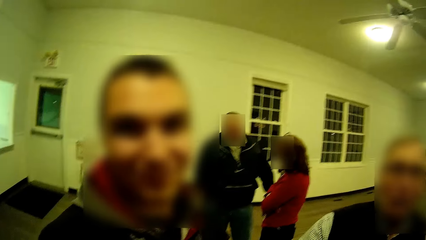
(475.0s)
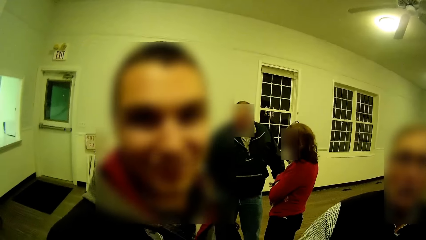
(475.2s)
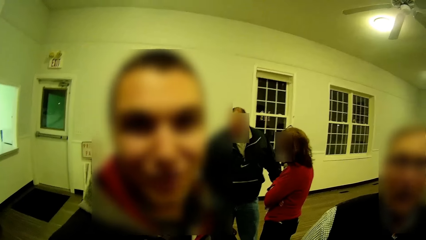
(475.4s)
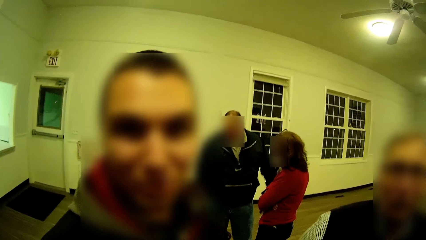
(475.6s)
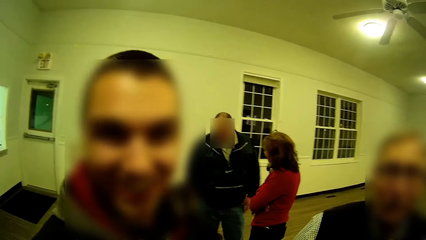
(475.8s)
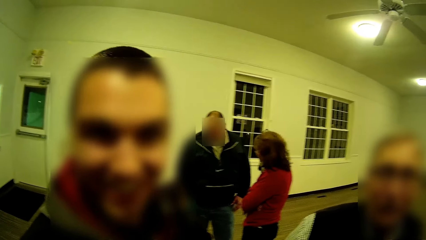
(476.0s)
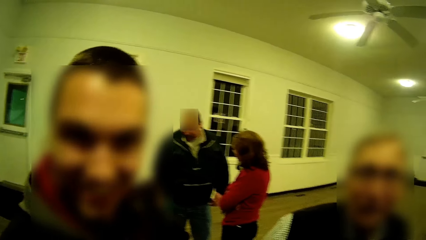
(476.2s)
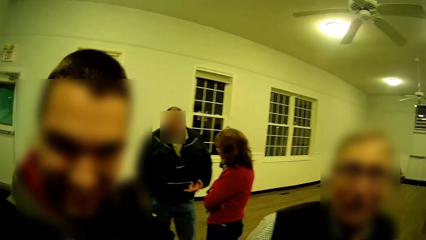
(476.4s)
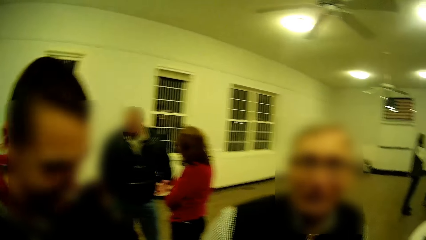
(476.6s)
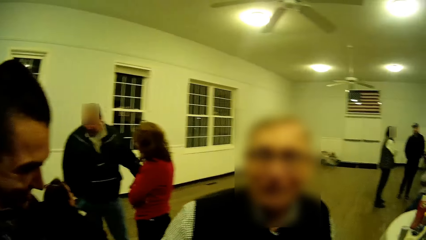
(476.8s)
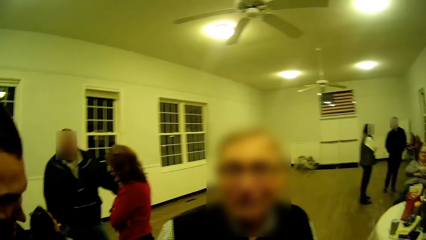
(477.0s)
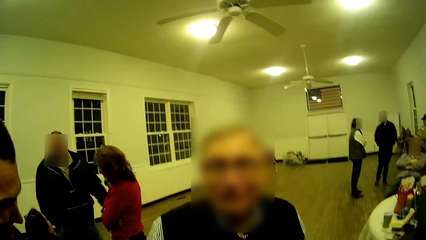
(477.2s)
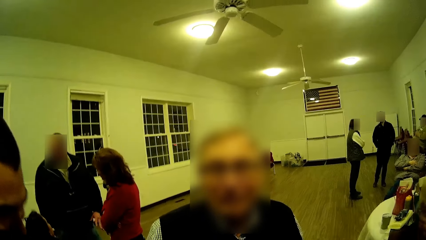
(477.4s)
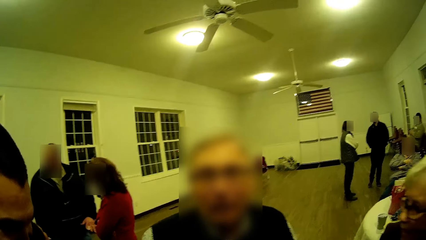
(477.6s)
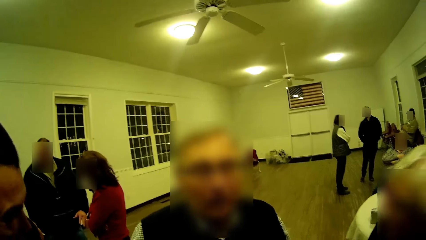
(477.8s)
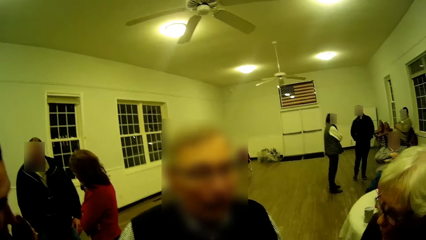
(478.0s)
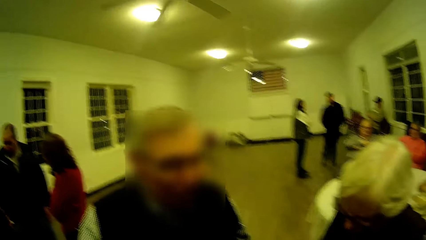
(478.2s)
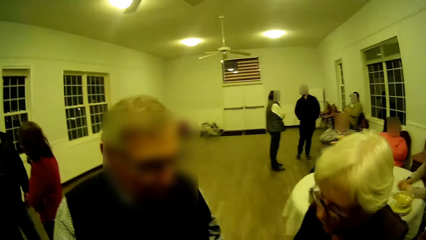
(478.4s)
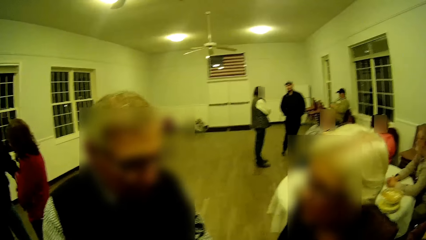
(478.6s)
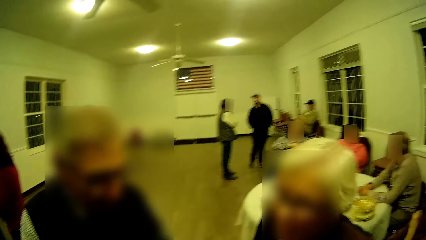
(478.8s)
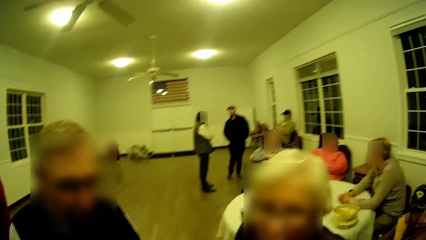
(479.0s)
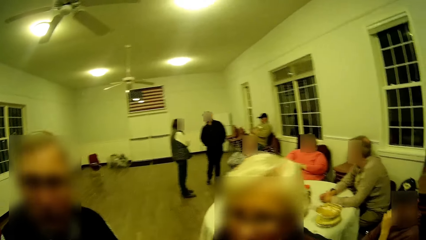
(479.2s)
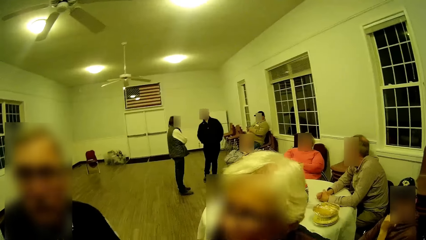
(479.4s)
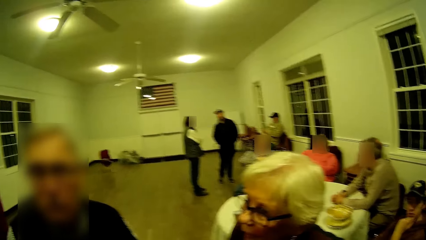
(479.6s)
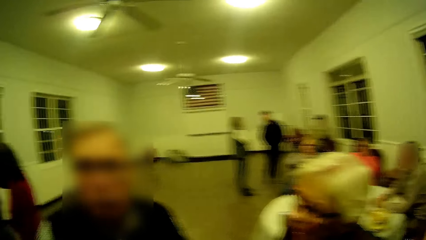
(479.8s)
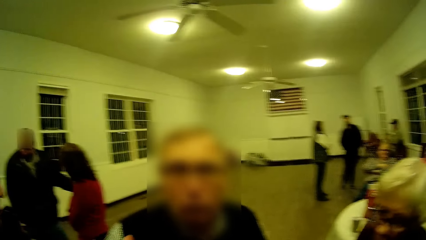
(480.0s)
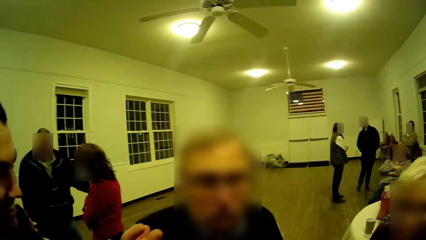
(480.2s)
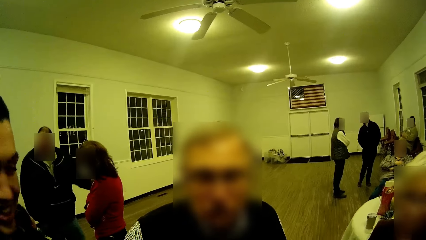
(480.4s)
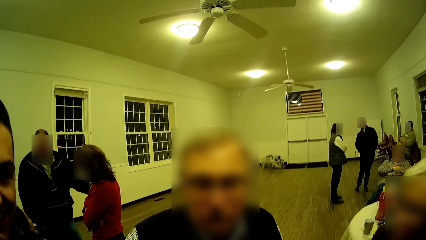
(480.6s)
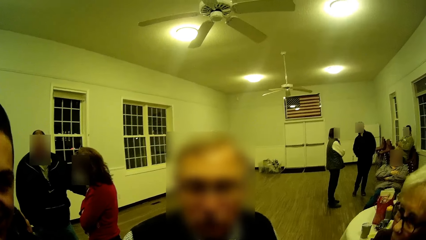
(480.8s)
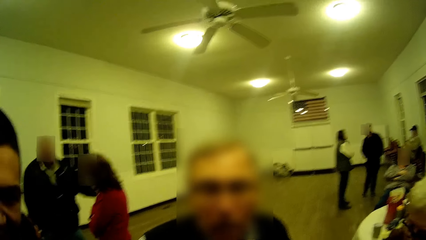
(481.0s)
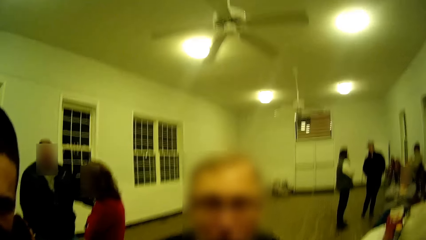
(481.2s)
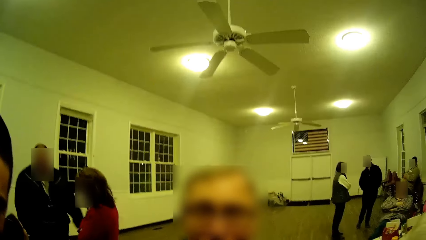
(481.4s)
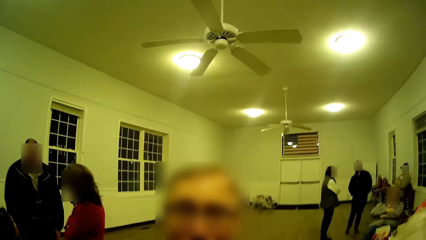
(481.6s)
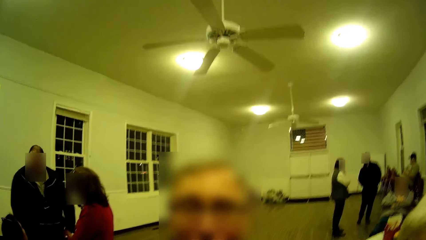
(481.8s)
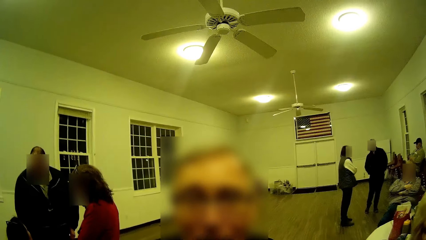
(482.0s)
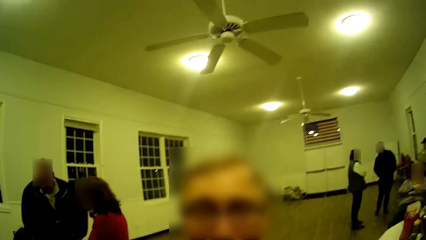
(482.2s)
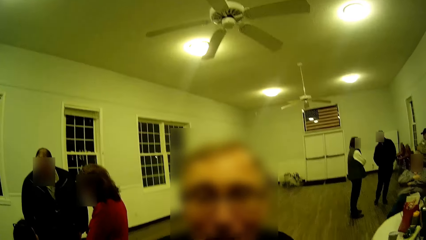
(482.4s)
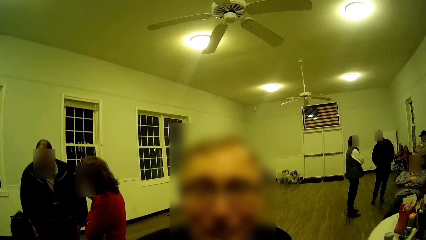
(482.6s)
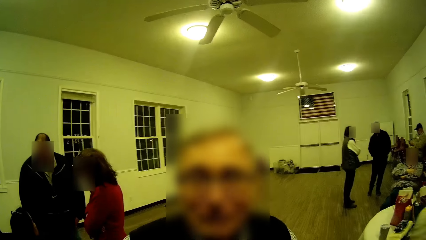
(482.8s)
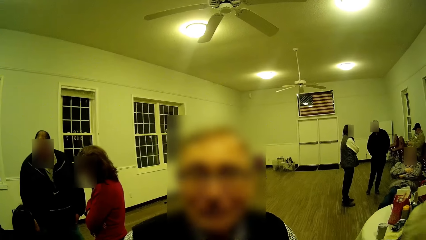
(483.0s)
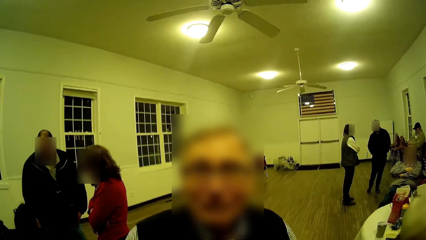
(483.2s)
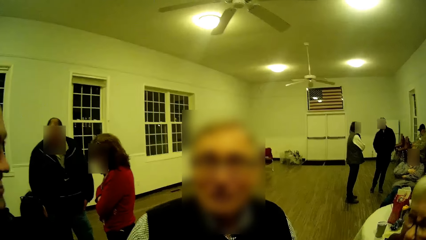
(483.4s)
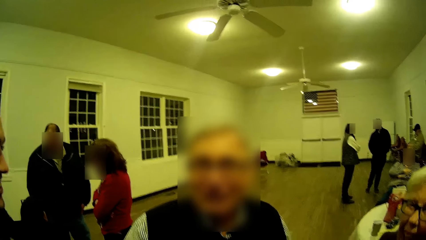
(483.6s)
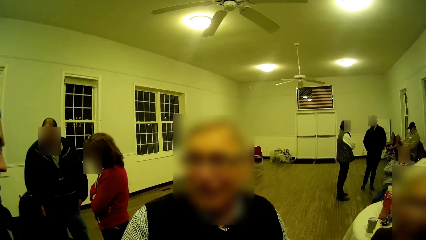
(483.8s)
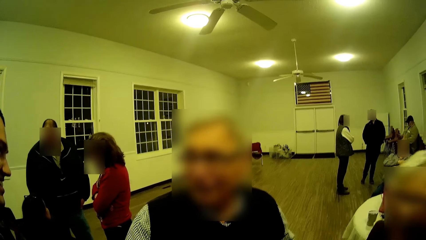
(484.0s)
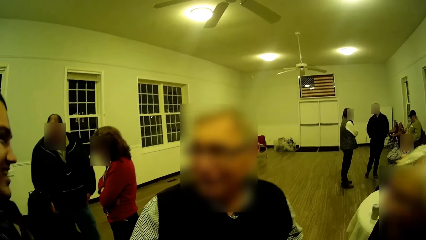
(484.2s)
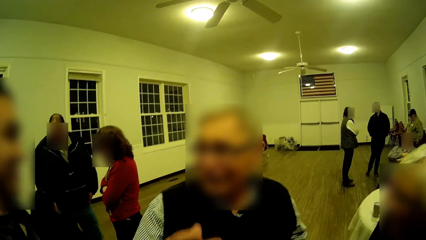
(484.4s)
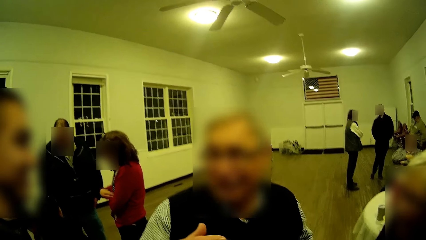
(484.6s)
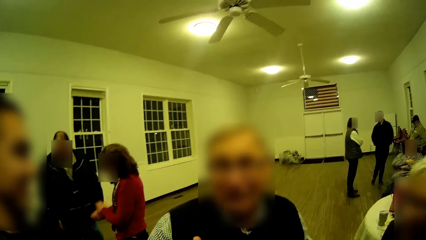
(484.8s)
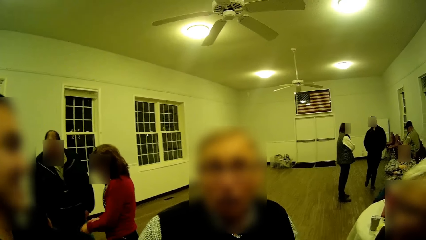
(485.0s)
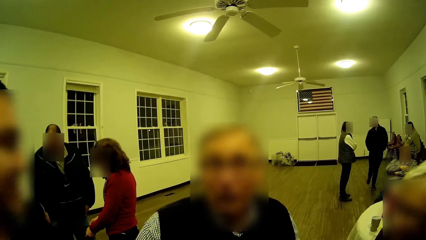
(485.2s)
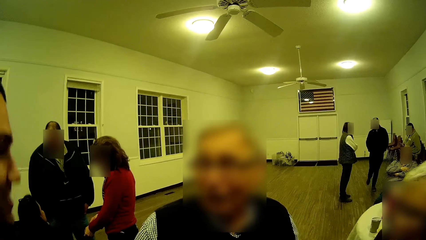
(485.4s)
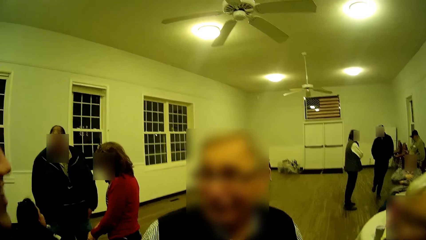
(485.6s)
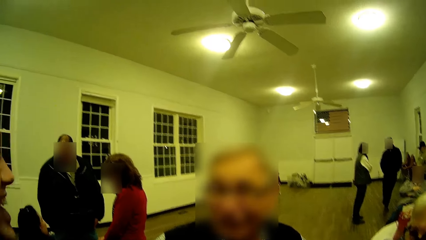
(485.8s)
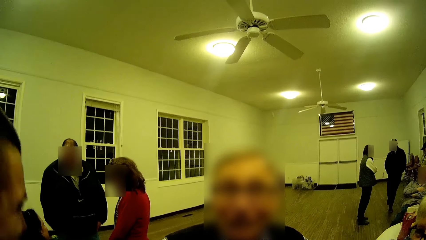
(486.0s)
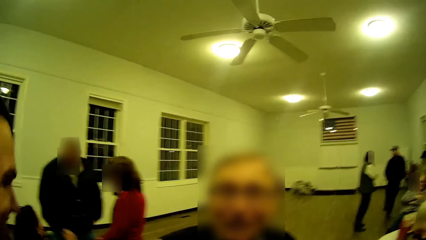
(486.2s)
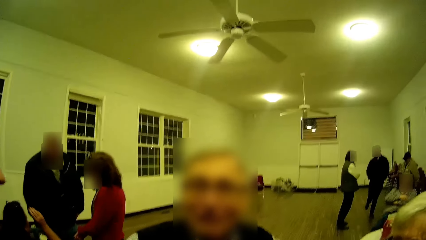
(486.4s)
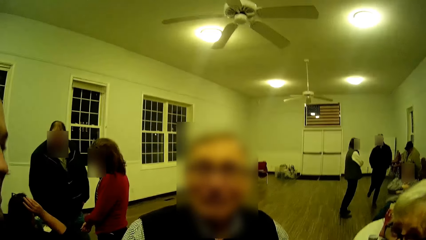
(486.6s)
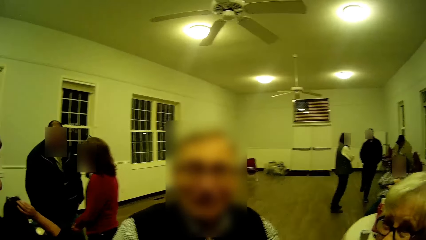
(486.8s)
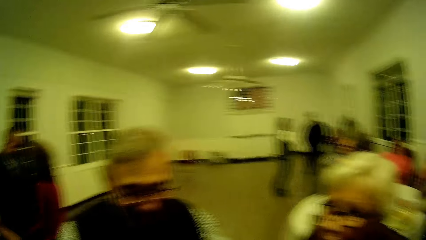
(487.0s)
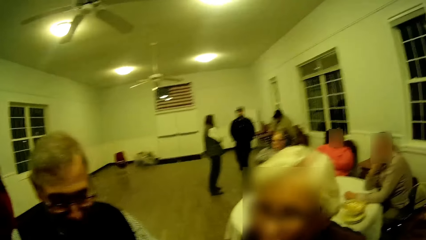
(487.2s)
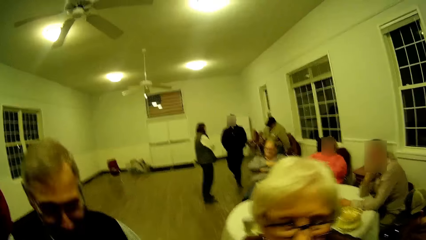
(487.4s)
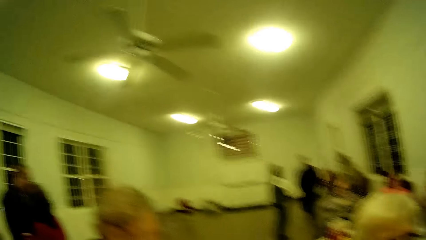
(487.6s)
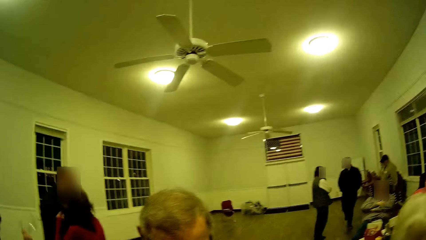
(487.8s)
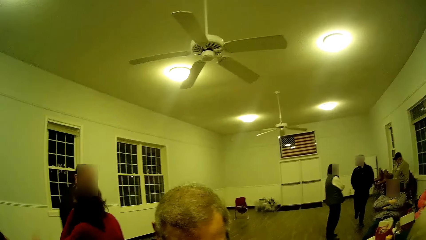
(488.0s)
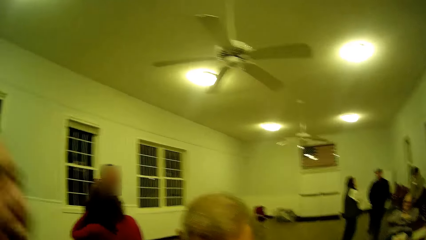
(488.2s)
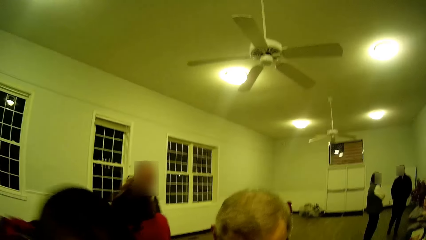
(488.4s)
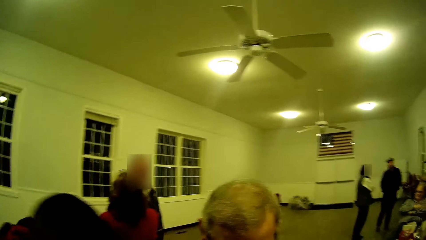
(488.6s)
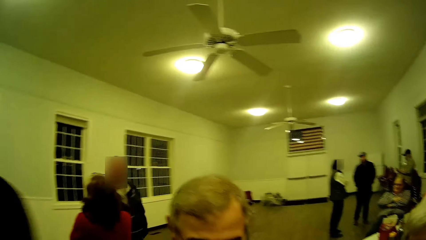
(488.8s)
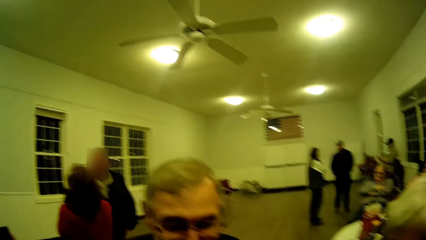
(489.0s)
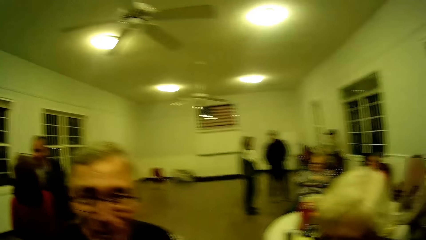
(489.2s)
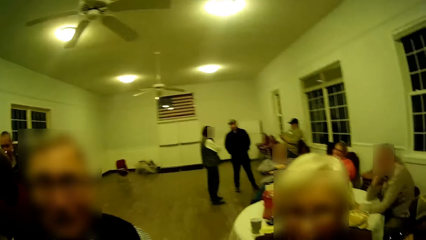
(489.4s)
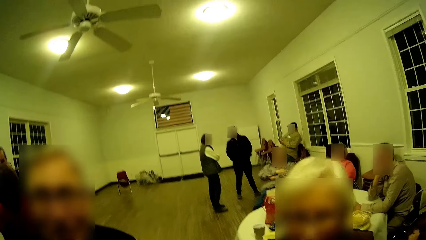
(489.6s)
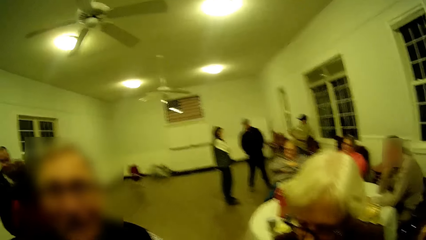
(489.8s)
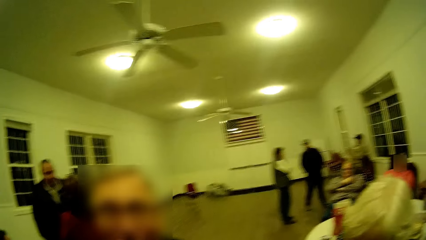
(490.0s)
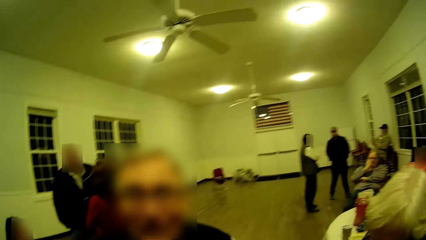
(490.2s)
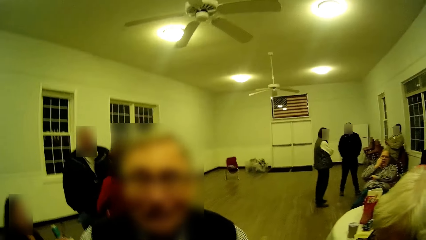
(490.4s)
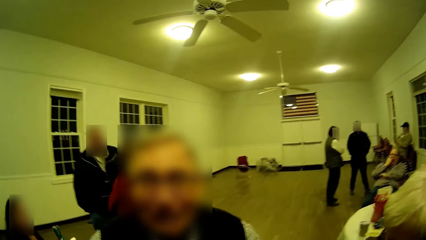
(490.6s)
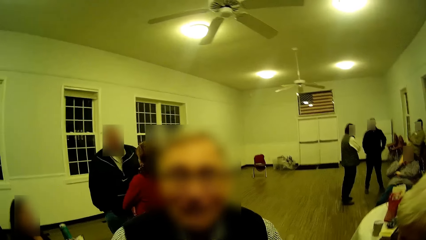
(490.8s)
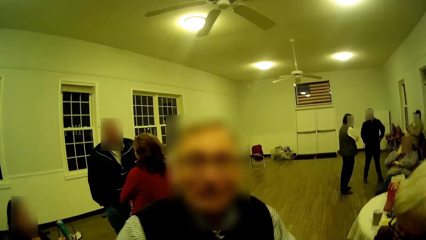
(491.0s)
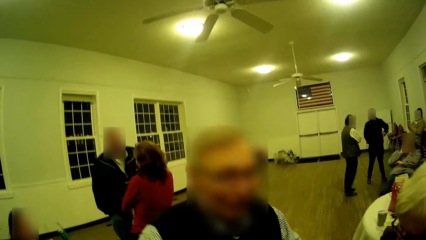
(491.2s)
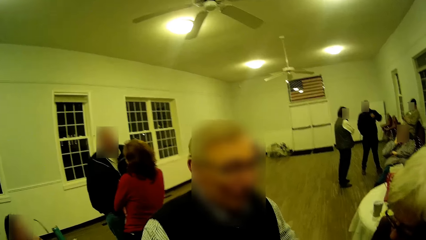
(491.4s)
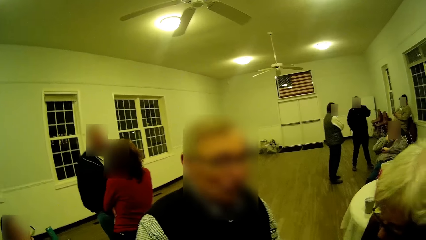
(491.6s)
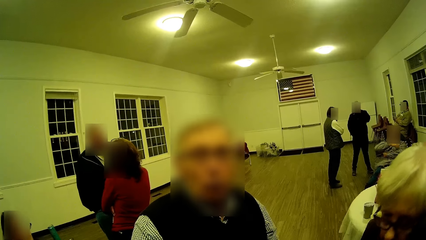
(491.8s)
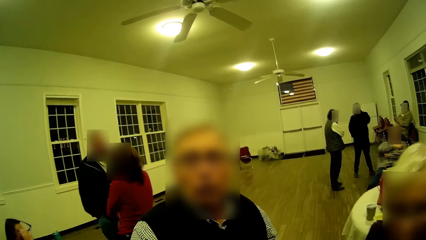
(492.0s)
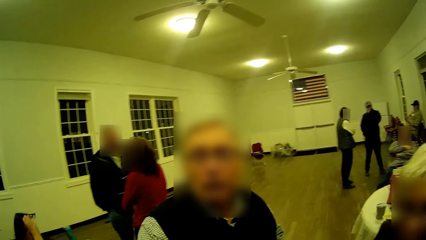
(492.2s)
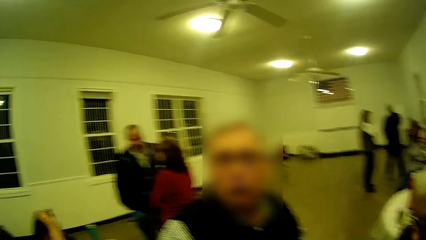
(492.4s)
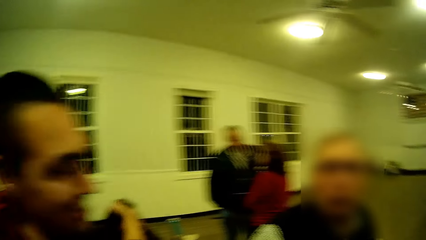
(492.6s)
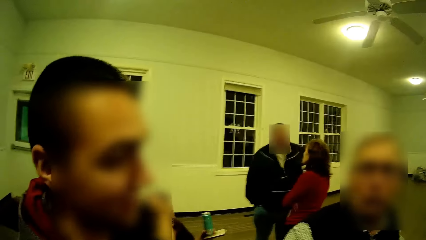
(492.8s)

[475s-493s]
A man looks at the camera. A woman talks. The man converses. Another man talks. Another woman converses. Another man looks at the camera. The first man nods his head. The camera wearer talks. Another man talks. The woman nods her head. Another woman talks.
